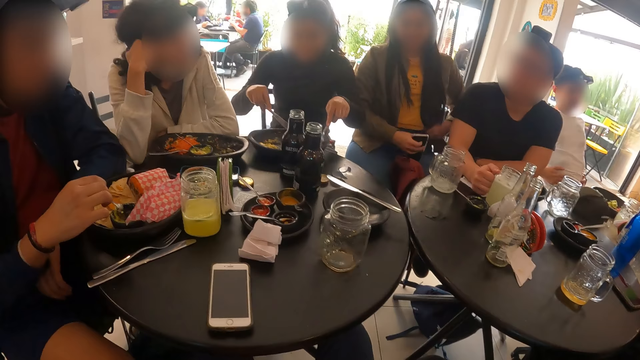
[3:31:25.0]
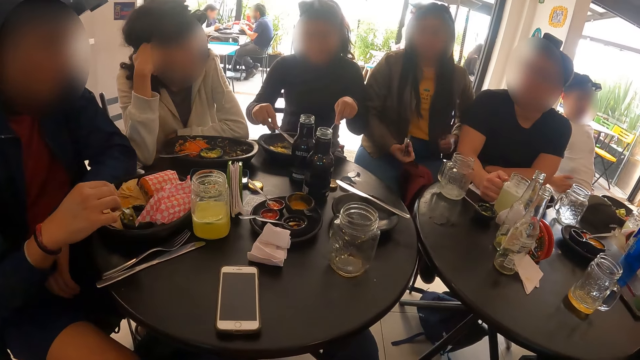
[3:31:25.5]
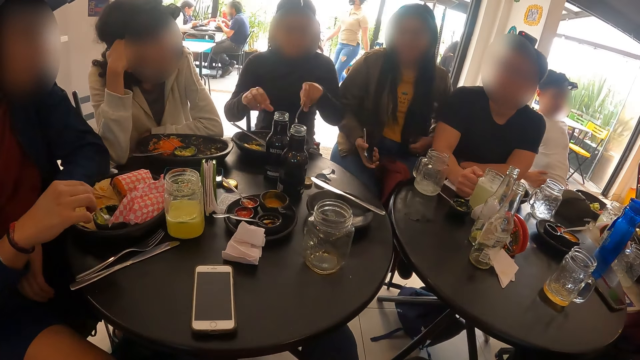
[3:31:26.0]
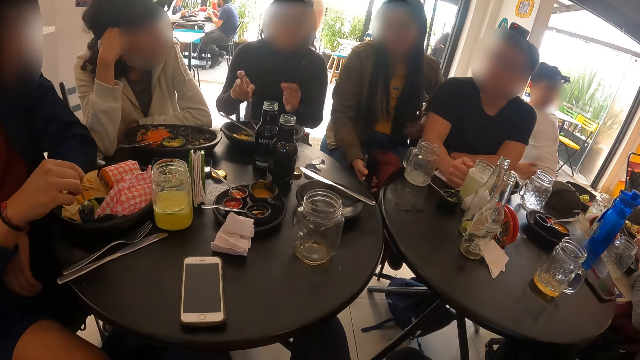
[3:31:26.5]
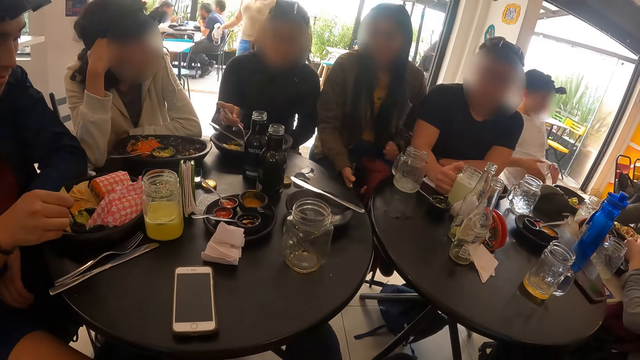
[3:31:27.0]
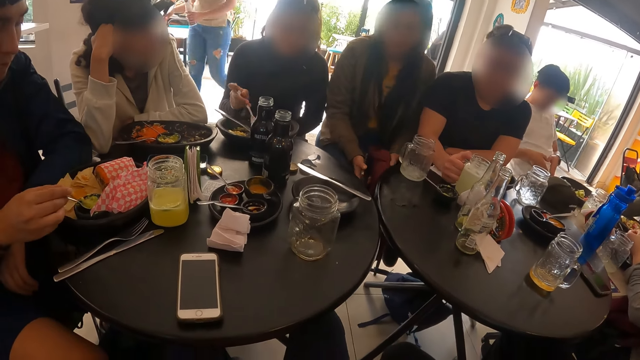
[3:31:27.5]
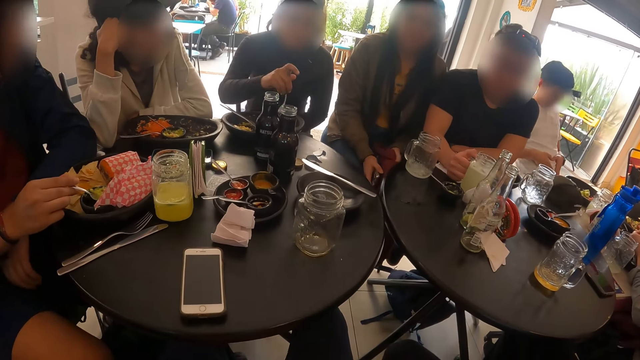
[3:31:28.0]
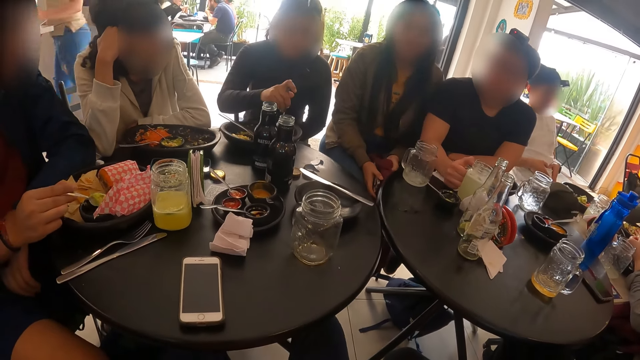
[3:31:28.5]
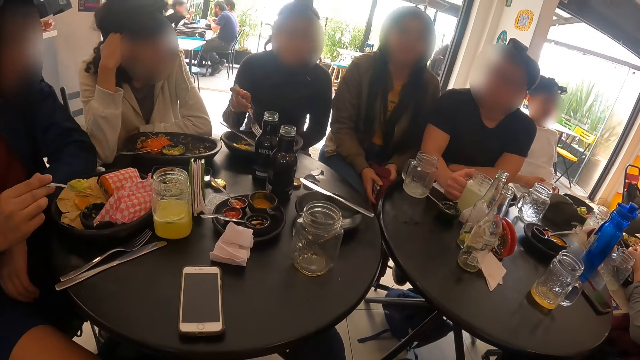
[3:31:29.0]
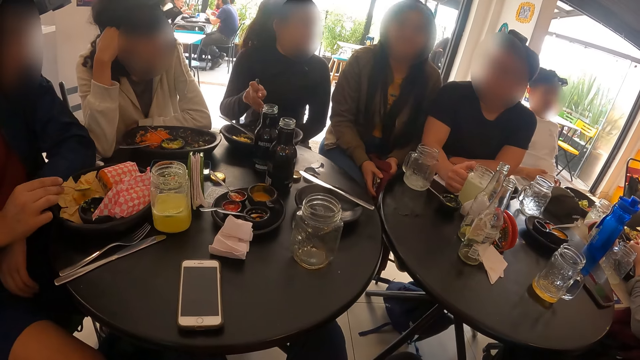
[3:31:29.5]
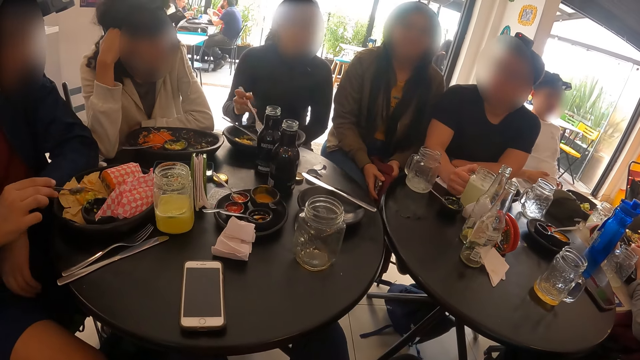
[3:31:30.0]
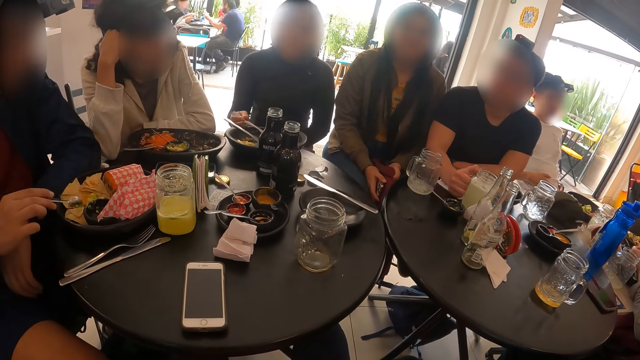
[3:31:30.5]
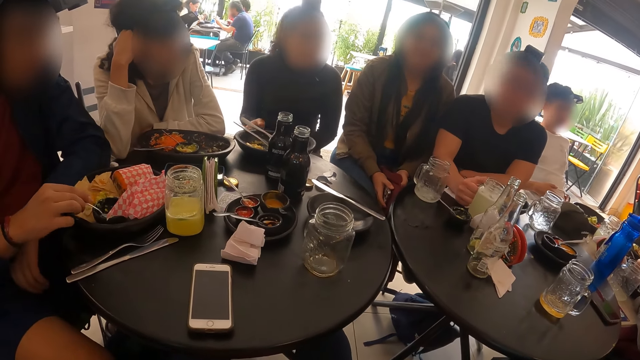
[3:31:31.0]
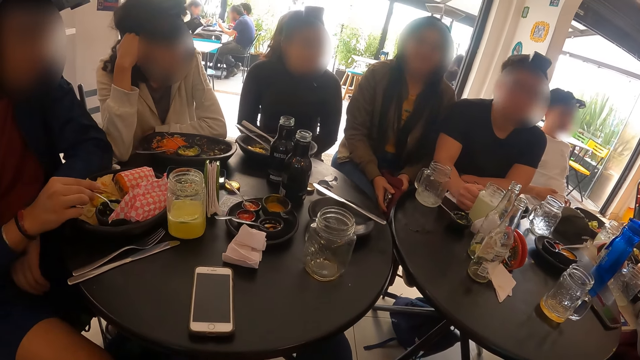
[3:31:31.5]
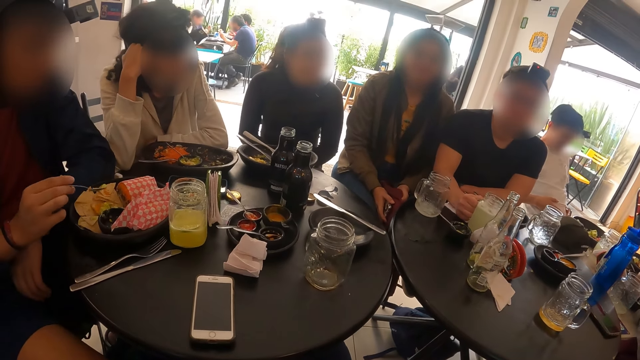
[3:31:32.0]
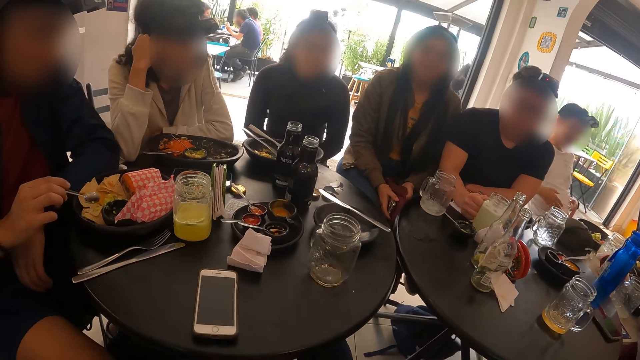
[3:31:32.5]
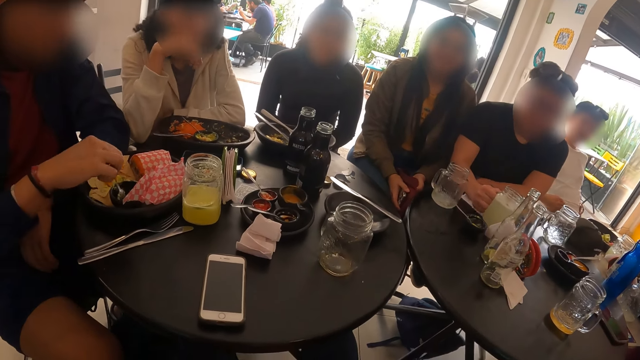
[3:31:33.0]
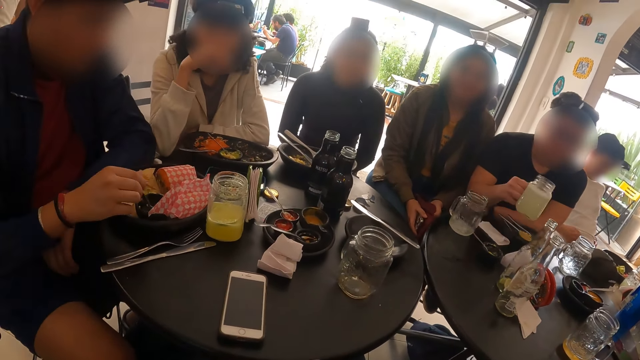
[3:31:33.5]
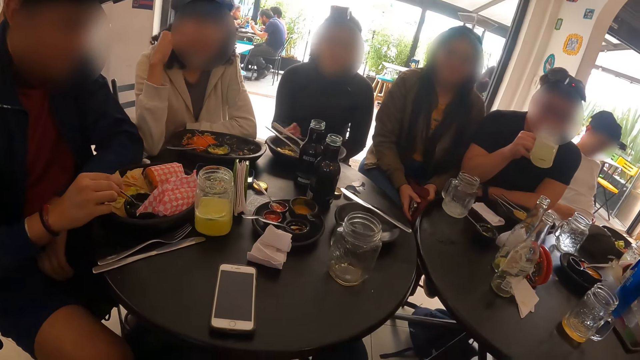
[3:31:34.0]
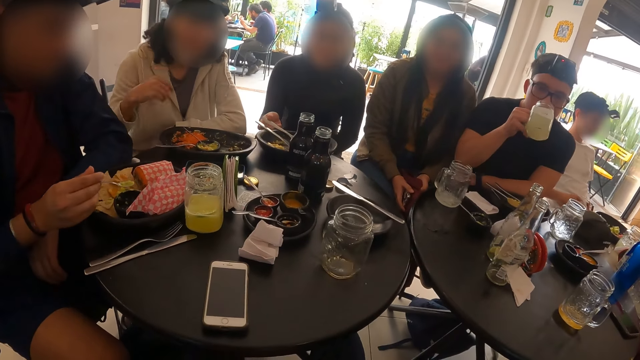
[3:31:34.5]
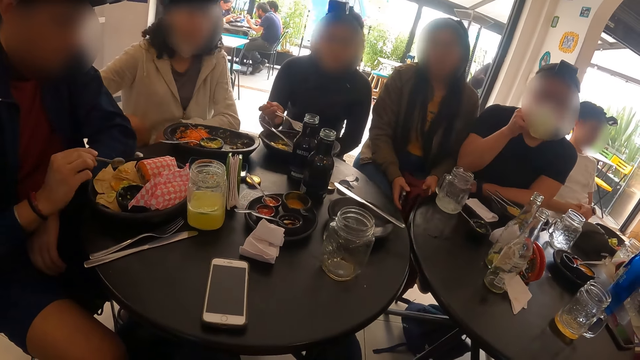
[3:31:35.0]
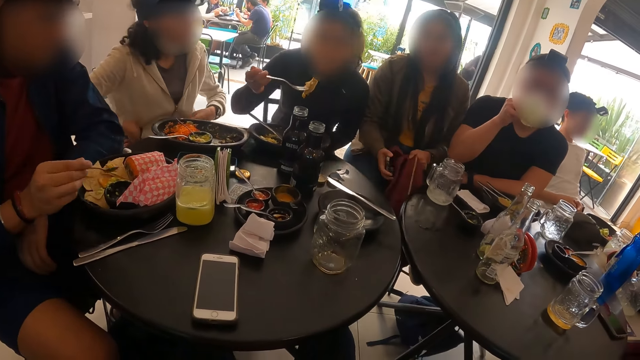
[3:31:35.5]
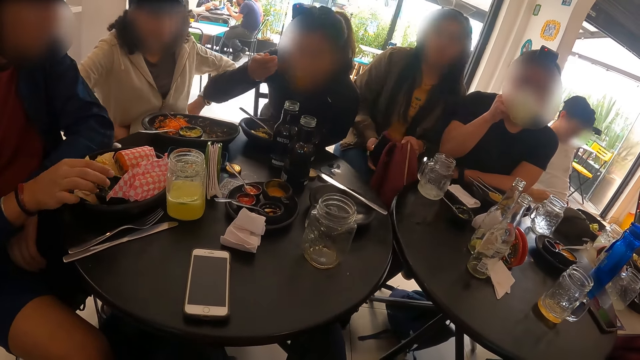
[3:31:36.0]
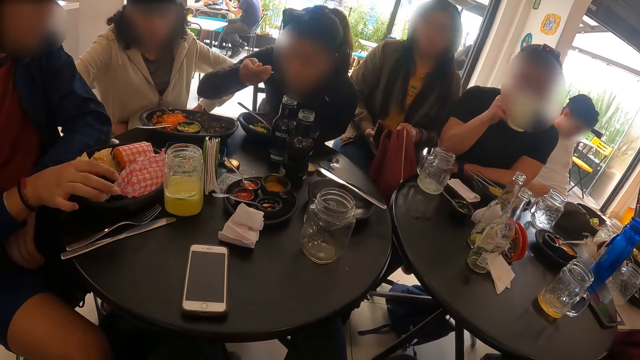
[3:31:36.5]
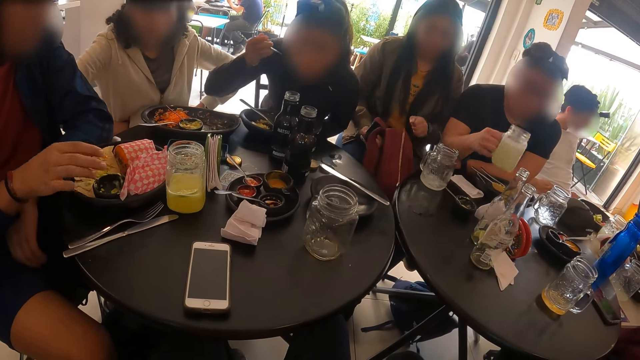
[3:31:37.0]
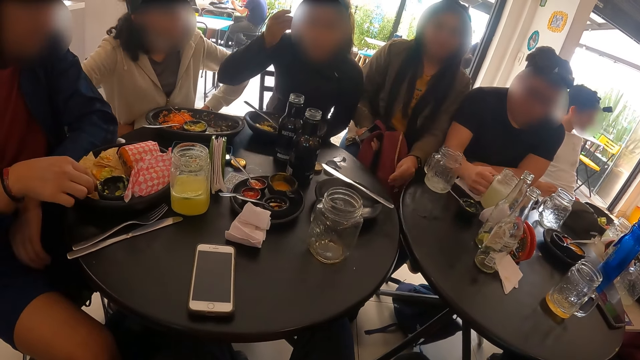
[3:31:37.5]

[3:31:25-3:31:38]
The man stirs the cheese in the plate with the spoon in his right hand. The woman drops the knife in the plate with her right hand and passes the fork in her left hand to her right hand. She drops the fork in the plate with her right hand. Another man picks up the jar of drink on the table with his right hand and drinks from the jar of beer in his right hand. The woman takes the fork with her right hand. She eats cheese with the fork in her right hand. She eats cheese with the fork in her right hand again. Another woman holds the bag with both hands.

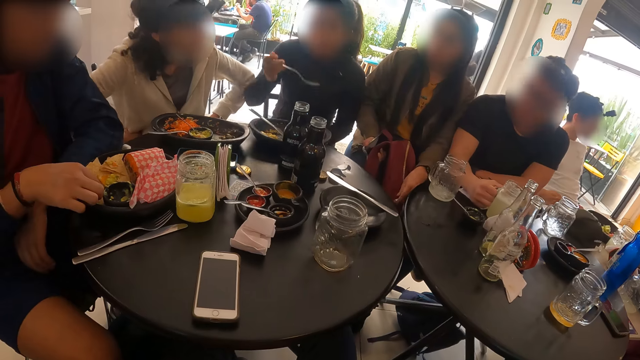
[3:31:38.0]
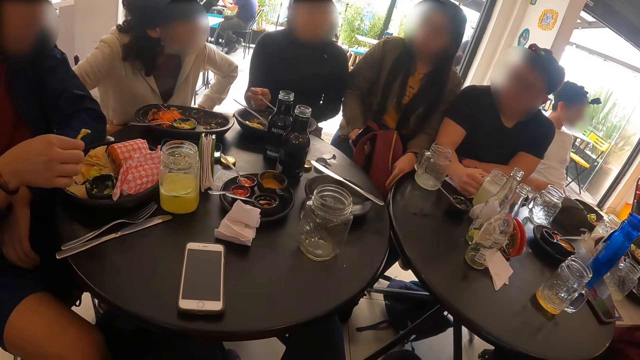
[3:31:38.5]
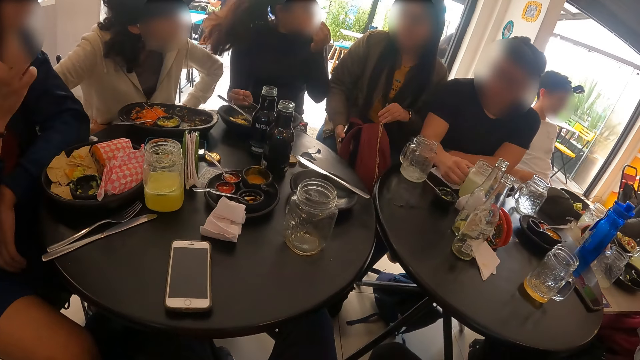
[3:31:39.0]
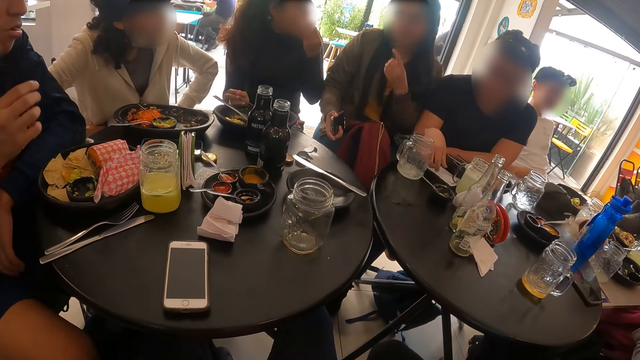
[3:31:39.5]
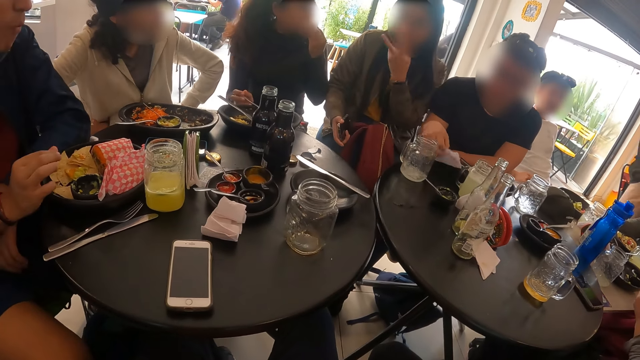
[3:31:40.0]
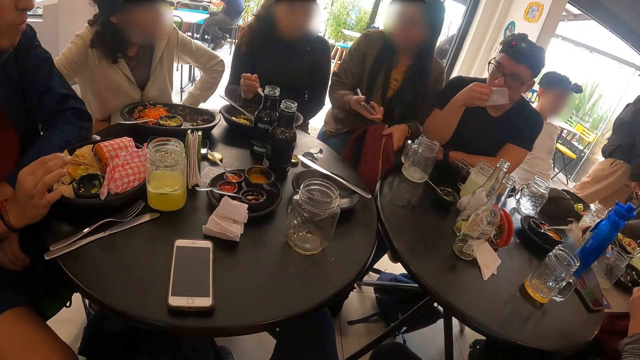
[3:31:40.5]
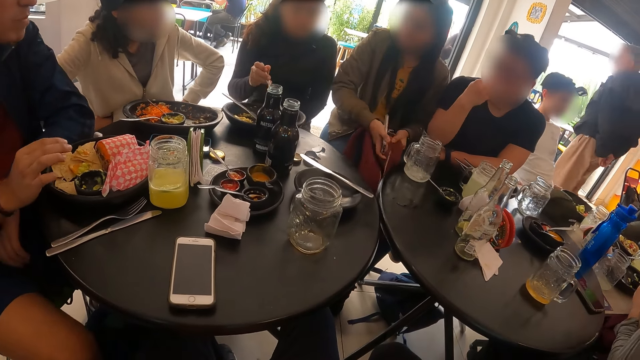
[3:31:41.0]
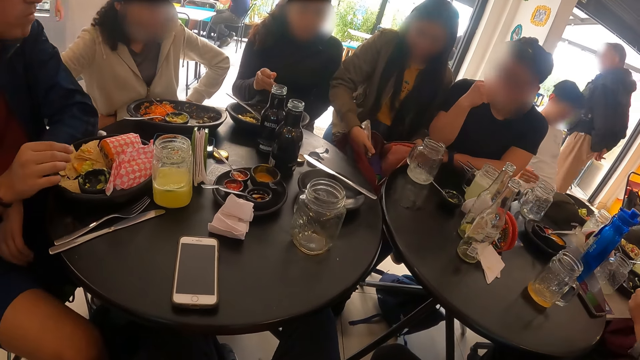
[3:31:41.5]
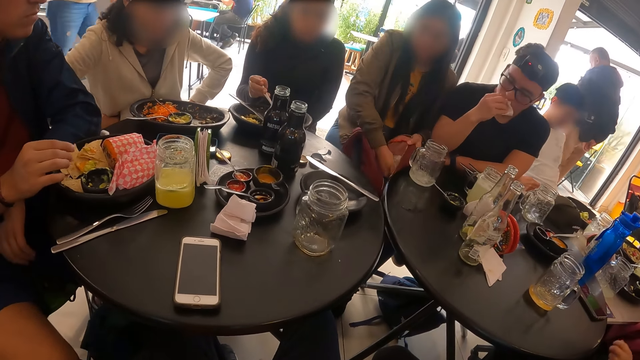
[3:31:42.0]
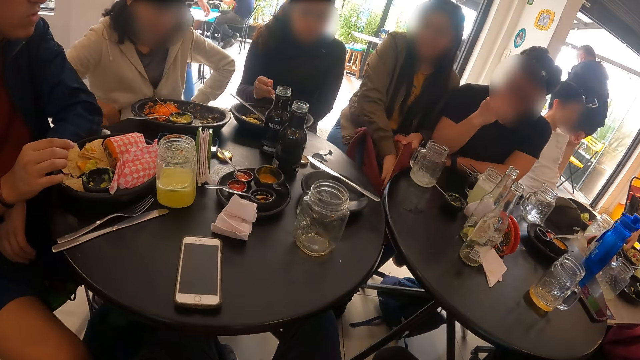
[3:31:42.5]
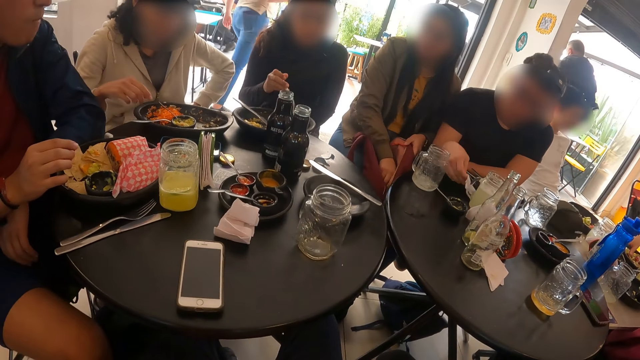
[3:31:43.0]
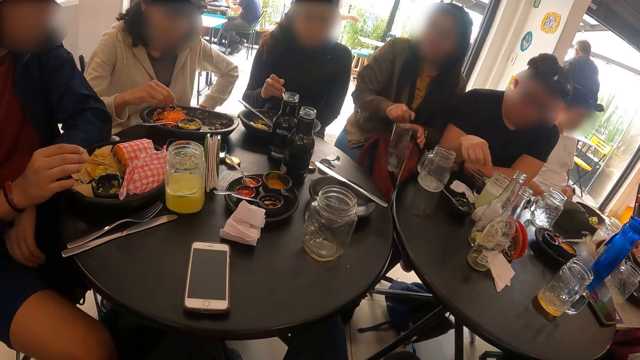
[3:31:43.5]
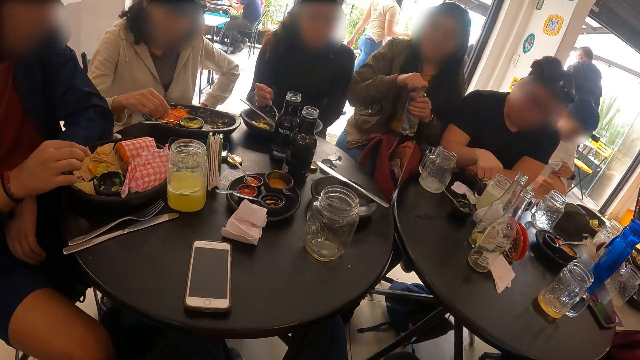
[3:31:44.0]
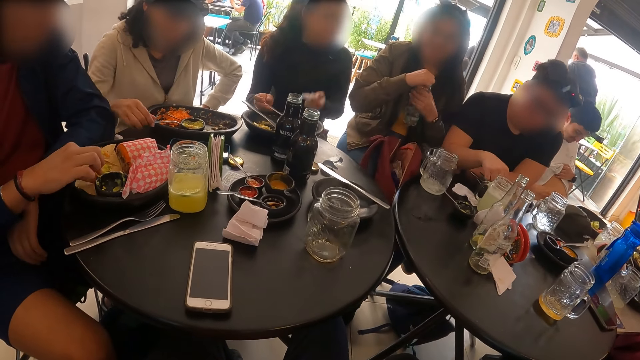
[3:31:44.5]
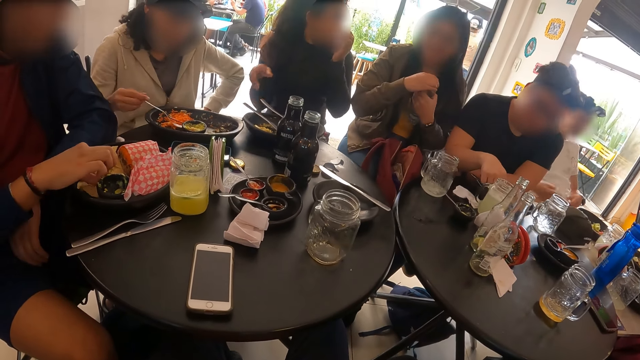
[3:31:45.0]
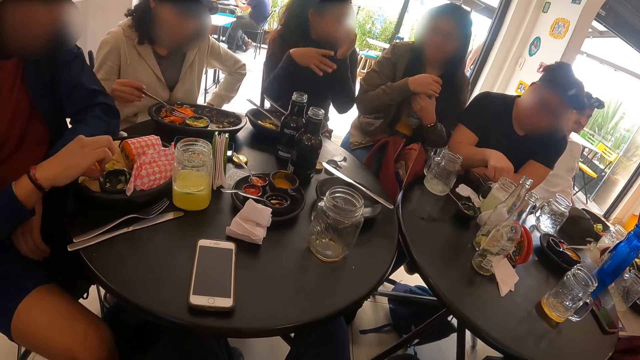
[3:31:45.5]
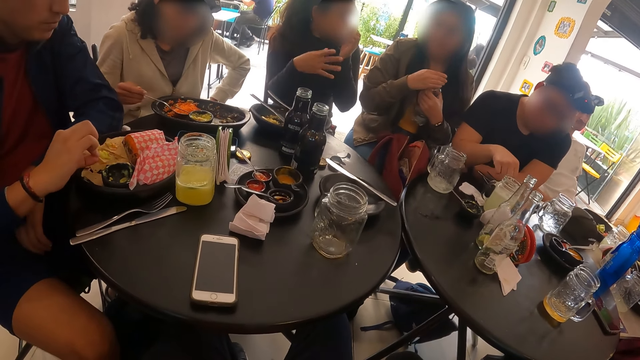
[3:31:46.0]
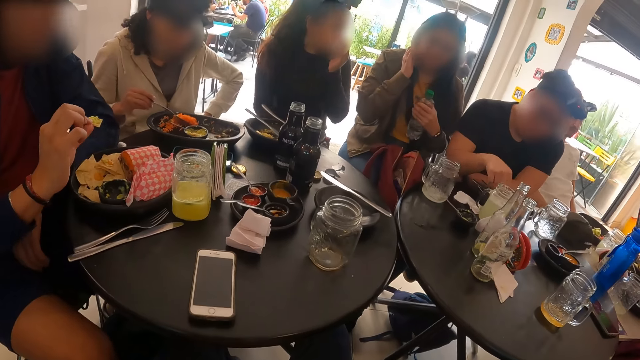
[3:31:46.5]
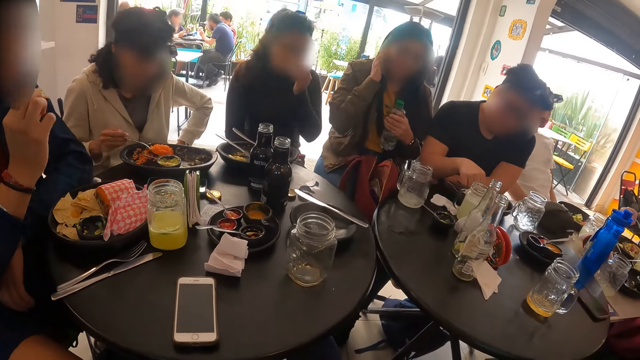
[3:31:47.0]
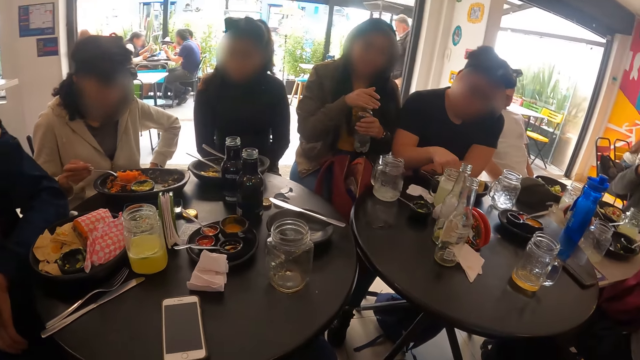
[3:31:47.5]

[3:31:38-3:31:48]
The man drops the jar of beer on the table with his right hand. Another man picks up a biscuit from the plate with his right hand. A woman opens the bag in both hands with her left hand. The second man eats the biscuit with his right hand. Another woman wipes her mouth with the serviette in her left hand. The first man picks up the serviette paper on the table with his right hand and wipes his mouth with the serviette paper in his right hand. The second woman stirs the cheese in the plate with the fork in her right hand. The first woman opens the bag with both hands and drops the phone in the bag with her right hand. The first man drops the serviette paper on the table with his right hand. The first woman picks up the bottle in the bag with her right hand and holds the bottle with her left hand. The first man stirs cheese in the plate with the biscuit in his right hand. The first woman opens the cover of the bottle in her left hand. The second woman interacts with the first woman. The second man picks up a biscuit from the plate with his right hand. A third woman holds the fork with her right hand. A third man eats the chip with his right hand. A fourth woman wipes her mouth with a tissue in her left hand. A fifth woman scoops a meal with the fork in her right hand.
